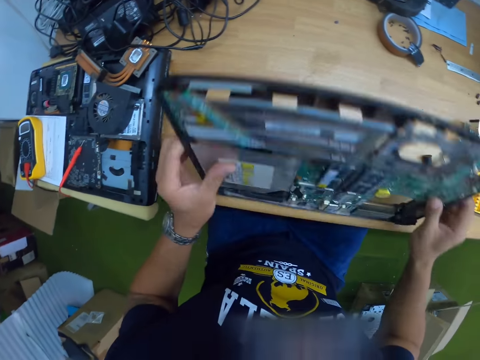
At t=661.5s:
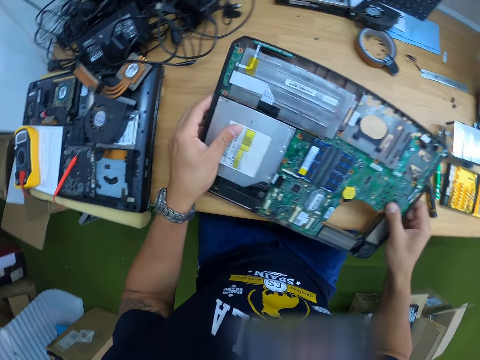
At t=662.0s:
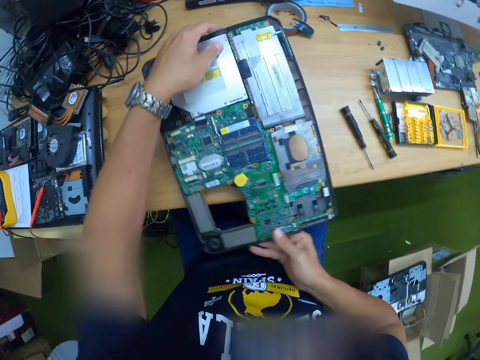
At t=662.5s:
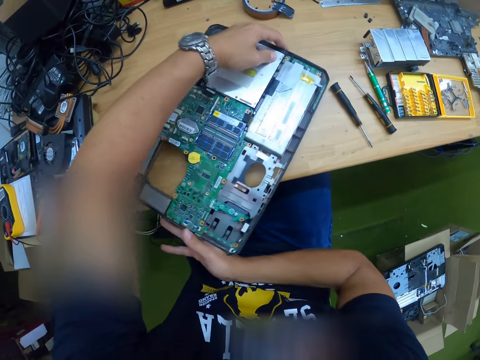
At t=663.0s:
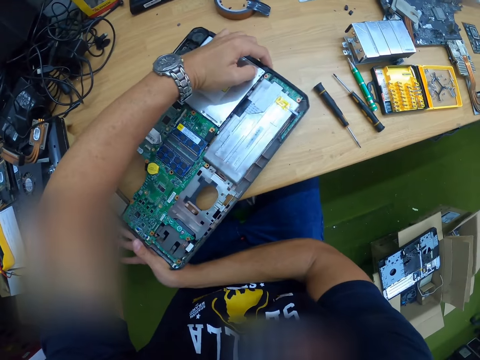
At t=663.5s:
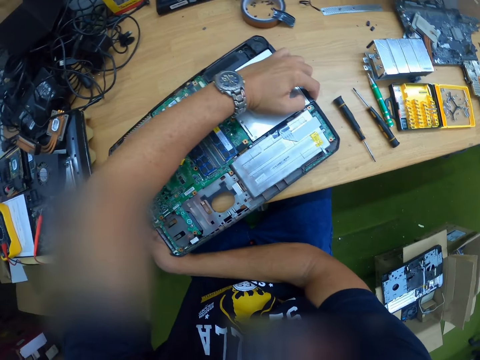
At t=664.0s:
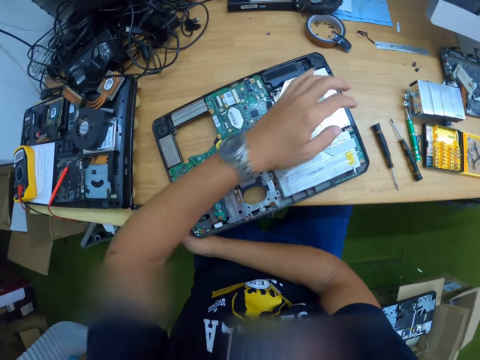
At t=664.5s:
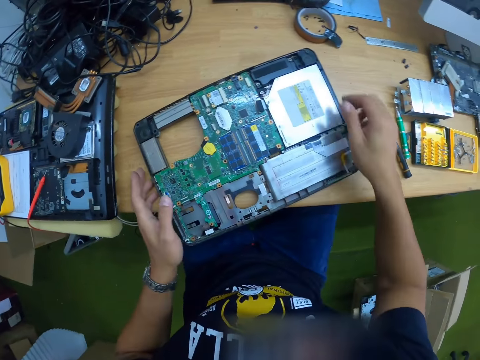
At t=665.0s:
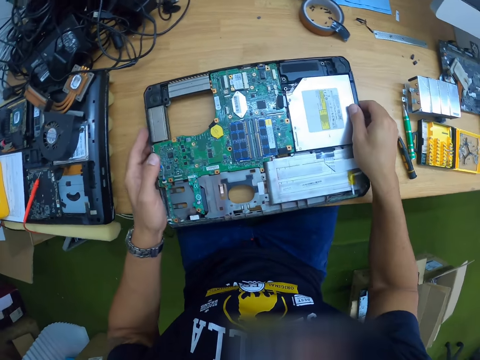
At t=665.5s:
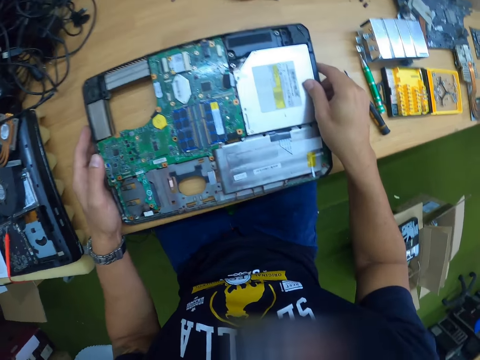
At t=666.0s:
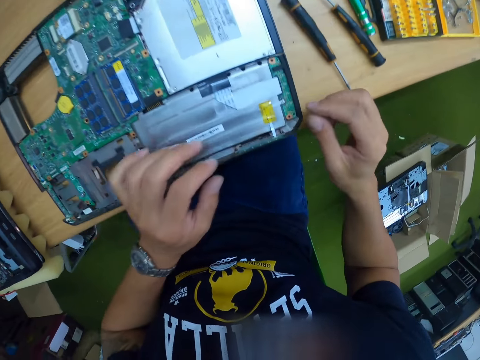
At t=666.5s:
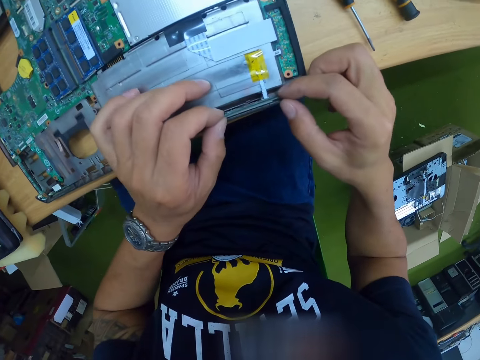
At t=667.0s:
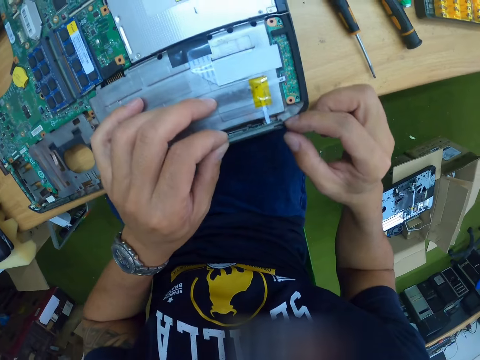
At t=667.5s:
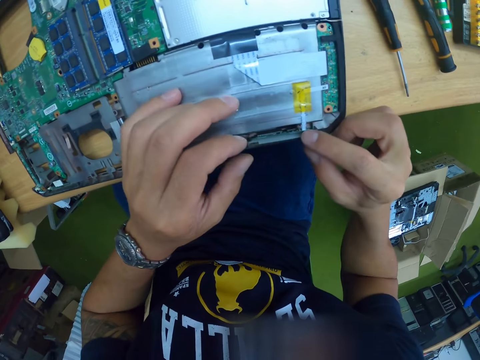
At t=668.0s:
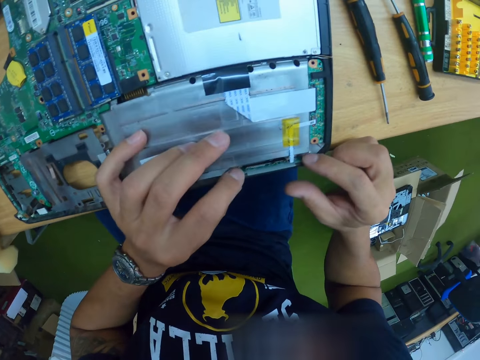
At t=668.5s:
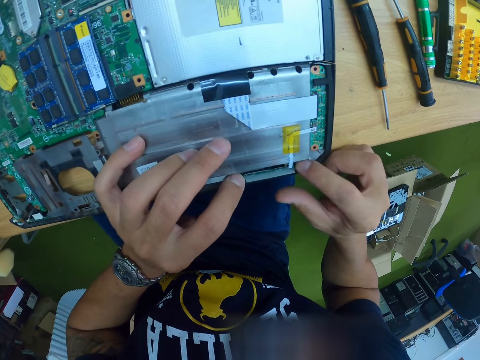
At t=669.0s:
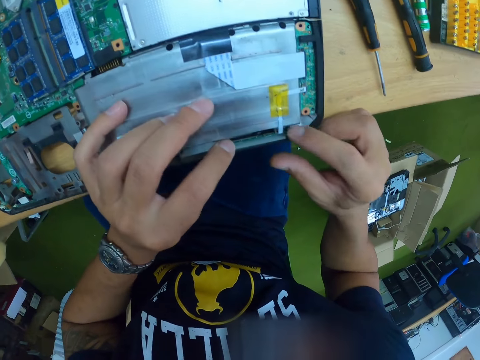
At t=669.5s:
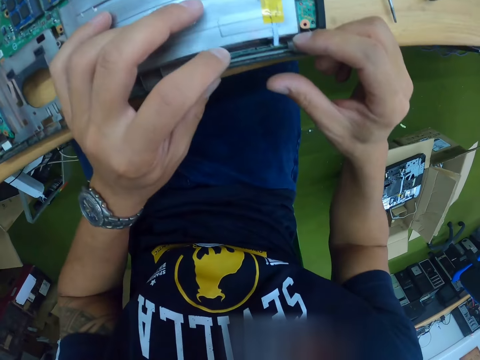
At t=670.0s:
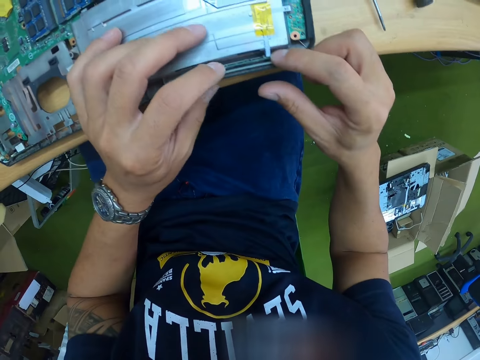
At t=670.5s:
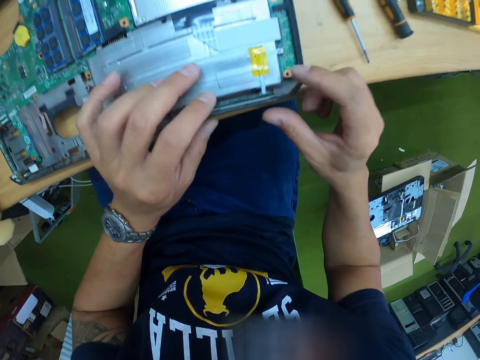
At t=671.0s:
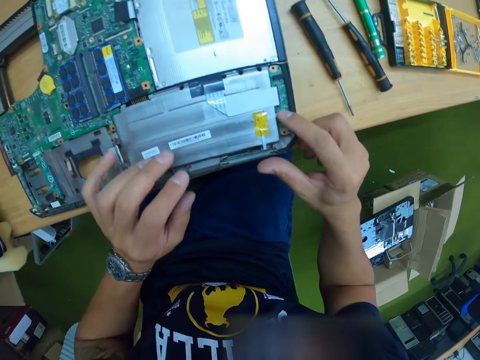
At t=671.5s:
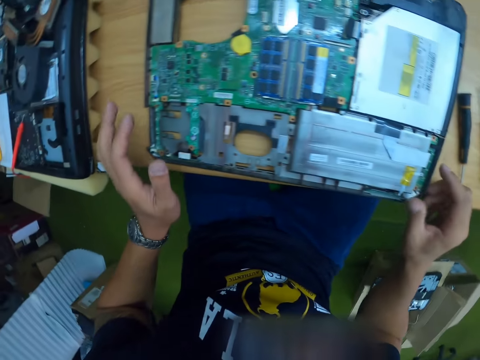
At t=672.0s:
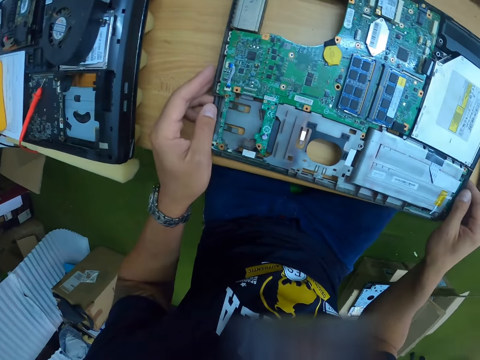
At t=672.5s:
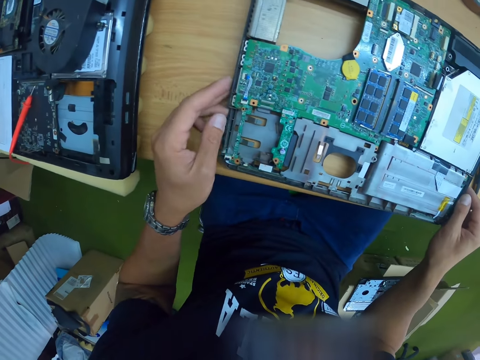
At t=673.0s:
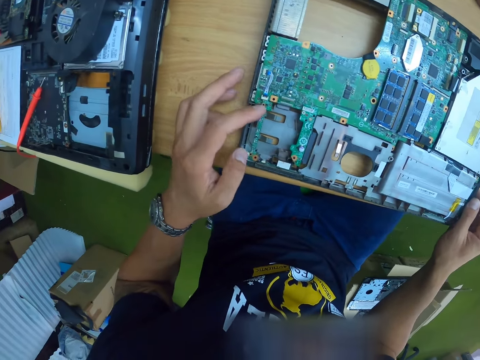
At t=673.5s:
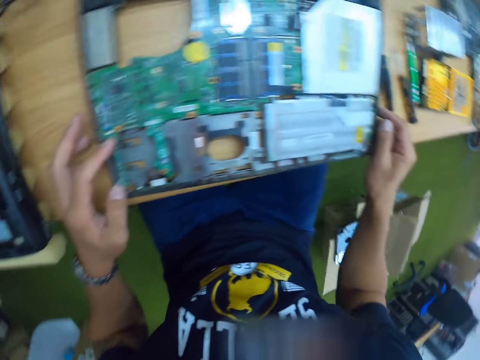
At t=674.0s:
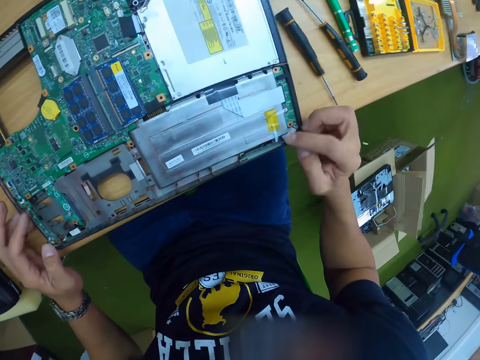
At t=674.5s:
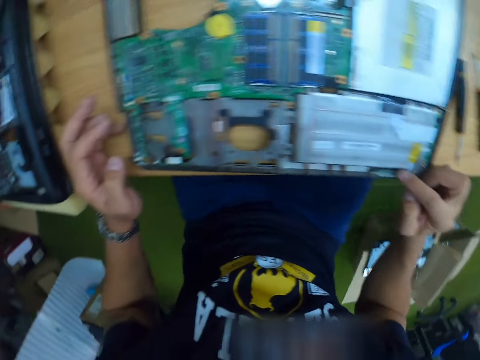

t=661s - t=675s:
The camera wearer drops the part of the laptop on the table. They tilt the computer with both hands. They remove the hands from the computer. They adjust the computer part with both hands. They hold the computer with both hands. They look around.

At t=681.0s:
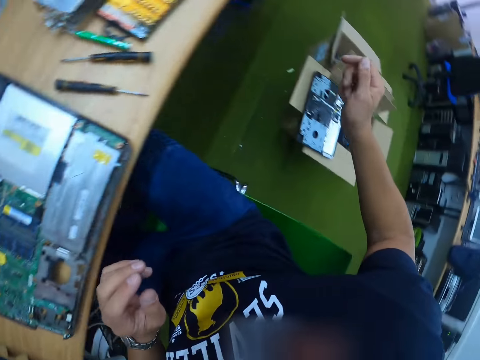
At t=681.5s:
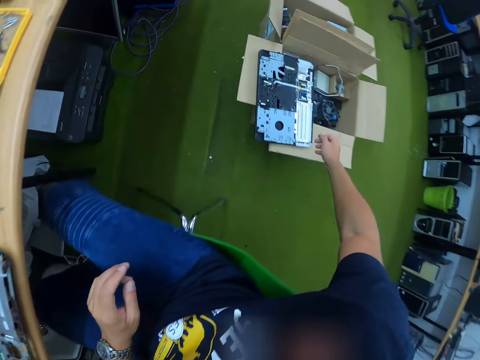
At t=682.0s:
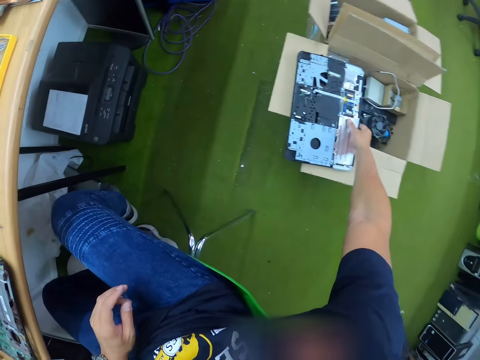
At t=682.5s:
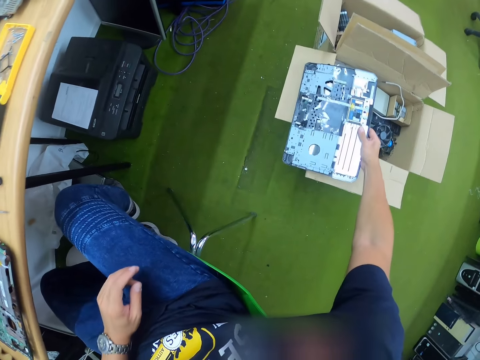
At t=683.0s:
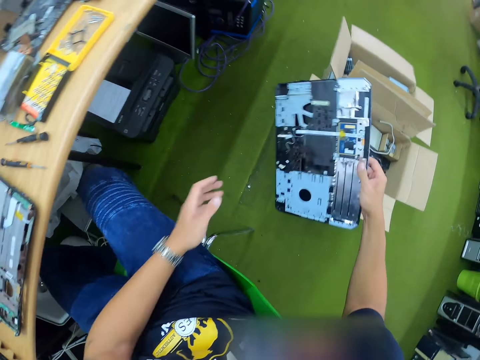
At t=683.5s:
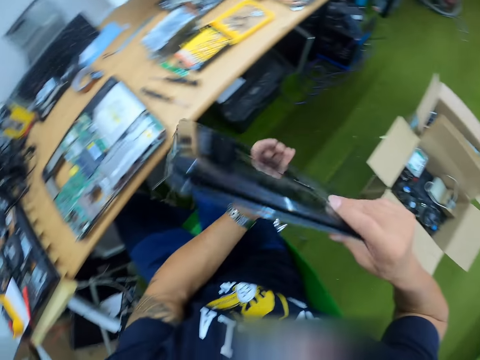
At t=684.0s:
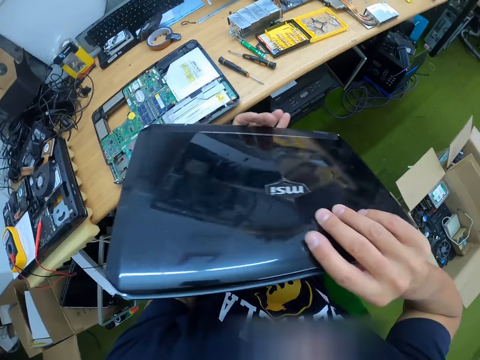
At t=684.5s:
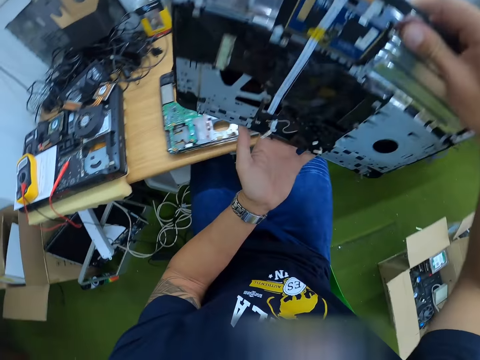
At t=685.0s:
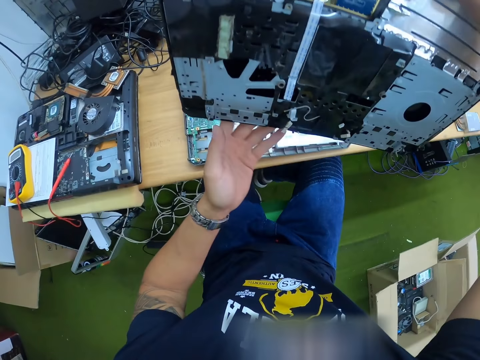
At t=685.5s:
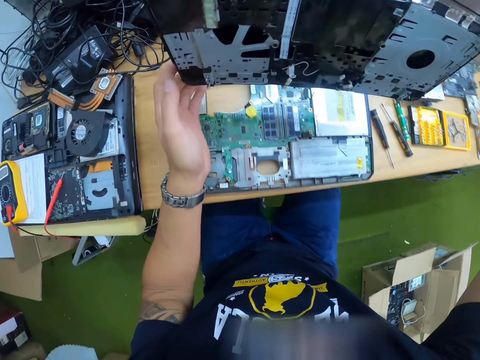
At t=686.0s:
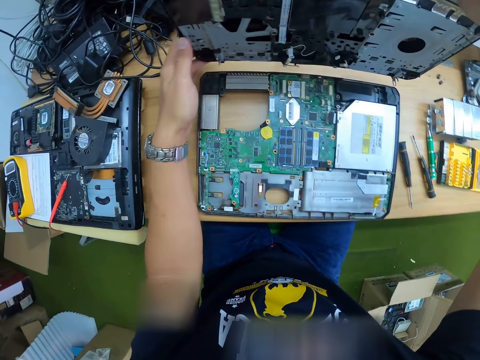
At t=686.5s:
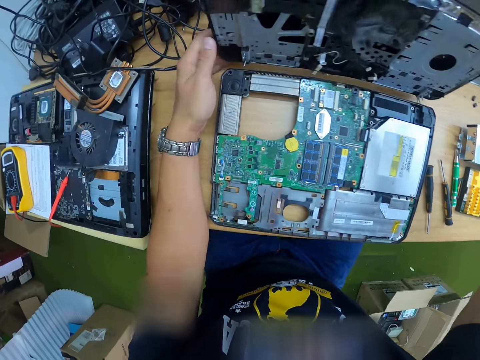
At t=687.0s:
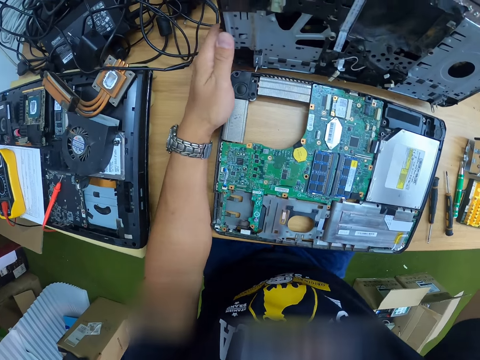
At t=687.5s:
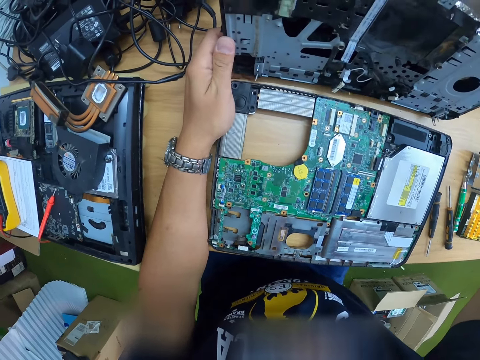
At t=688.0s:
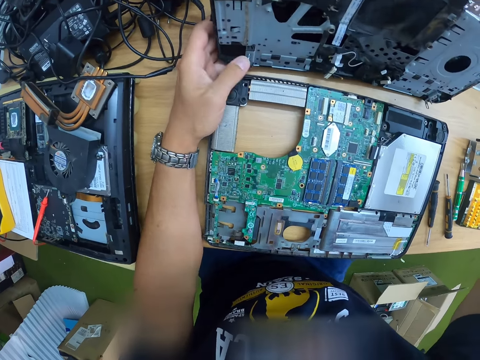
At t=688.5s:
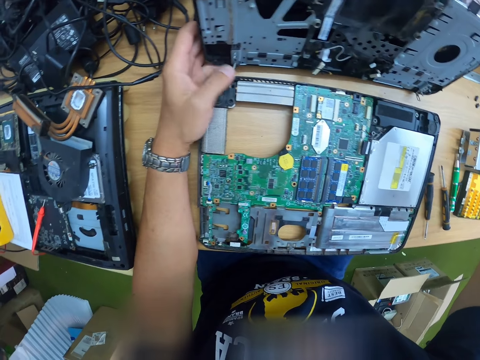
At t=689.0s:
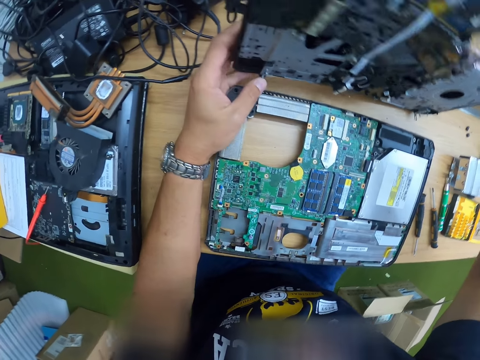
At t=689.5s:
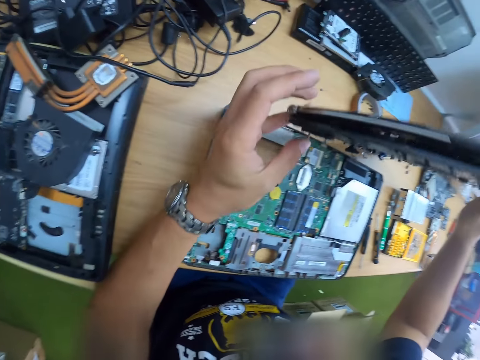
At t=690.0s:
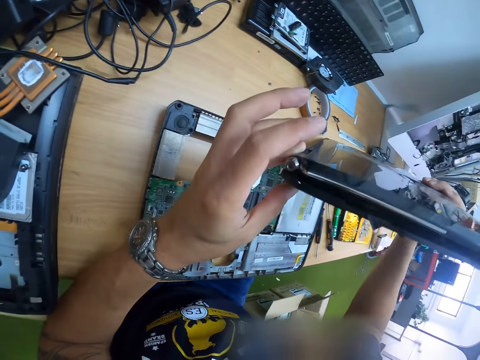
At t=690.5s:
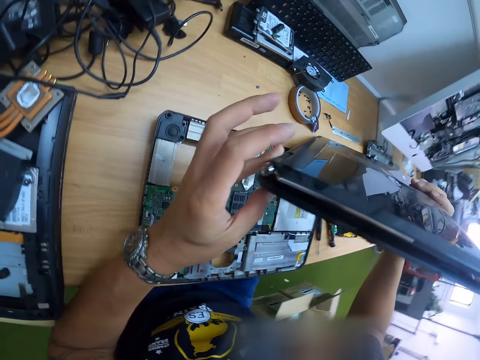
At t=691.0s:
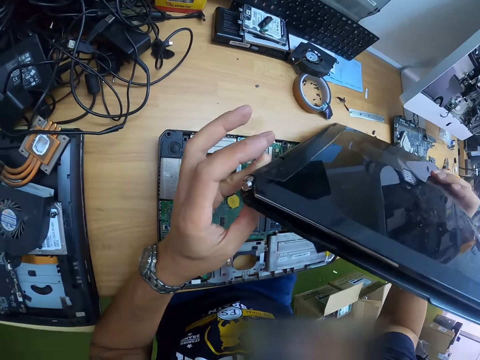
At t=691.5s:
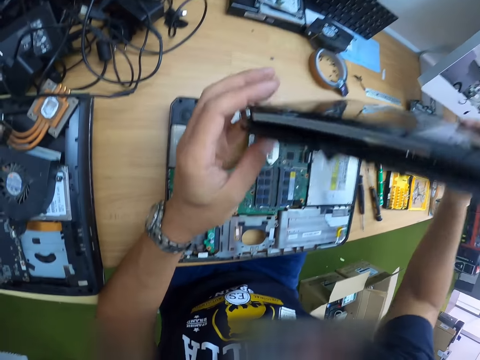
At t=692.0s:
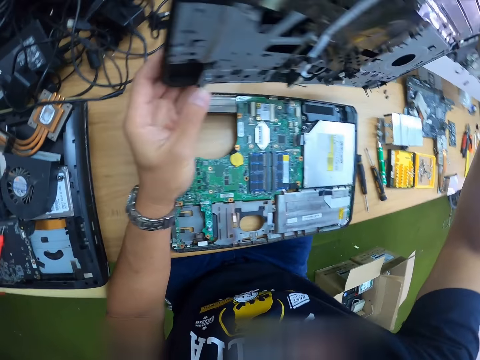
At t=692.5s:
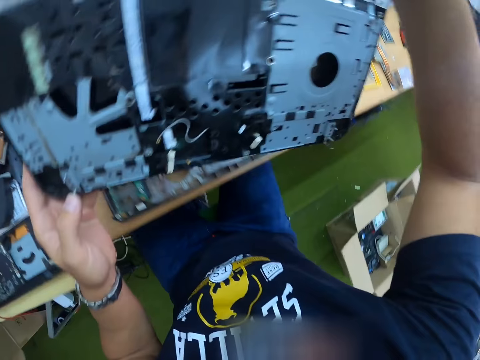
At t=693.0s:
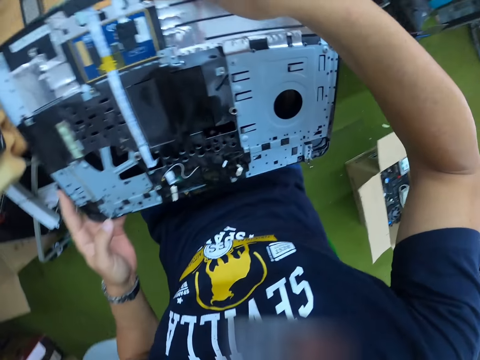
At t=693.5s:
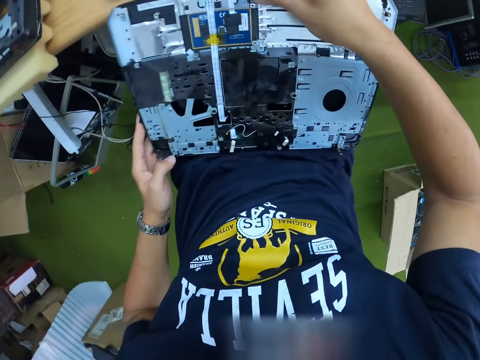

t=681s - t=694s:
The camera wearer looks around. They carry a part of the laptop with the right hand. They pick up the computer with the right hand from a box on the ground. They hold the computer with both hands and tilt the computer with both hands. They fix the top part of the laptop to the bottom part. They place the computer on the table. They lift the computer with both hands. They look at the computer. They tilt the computer with both hands.
